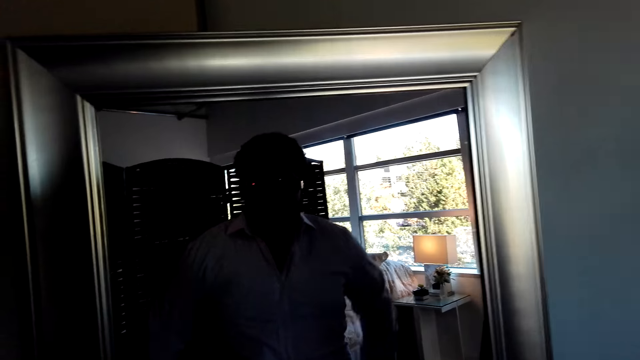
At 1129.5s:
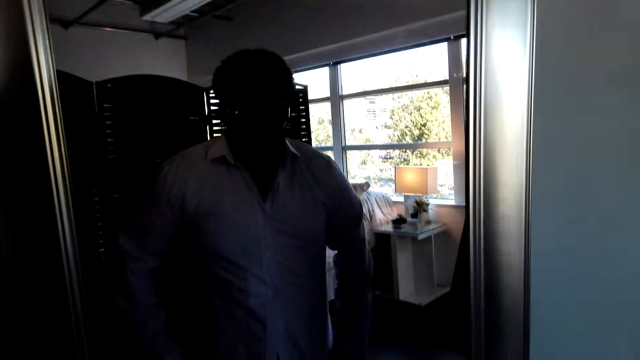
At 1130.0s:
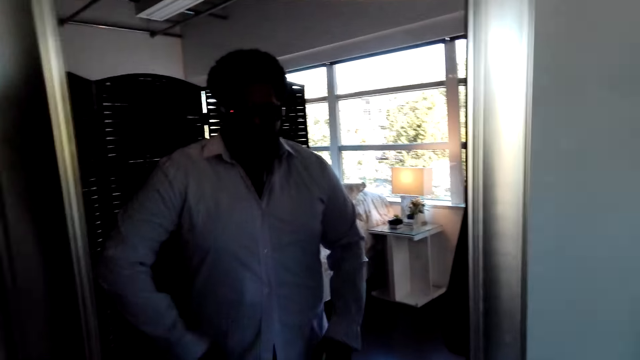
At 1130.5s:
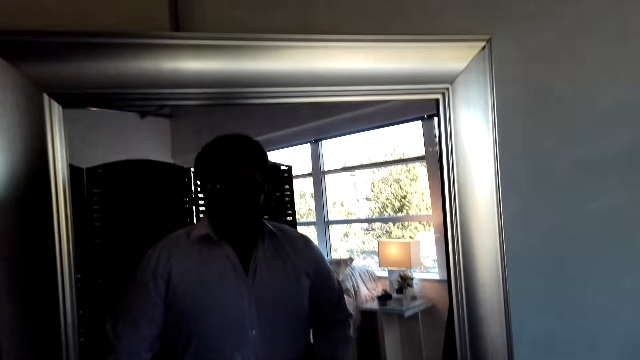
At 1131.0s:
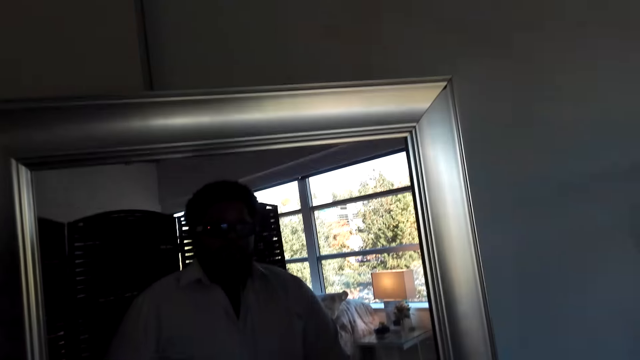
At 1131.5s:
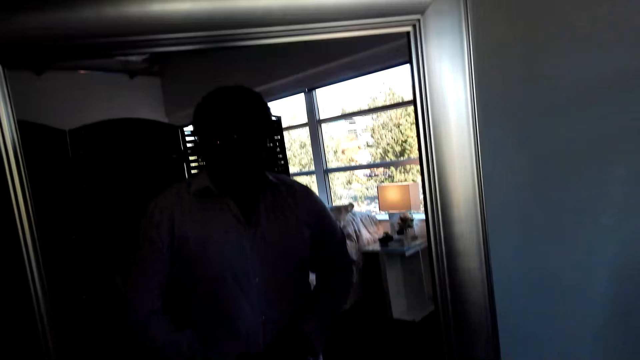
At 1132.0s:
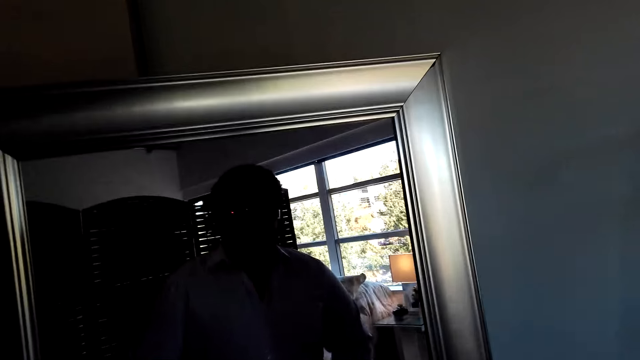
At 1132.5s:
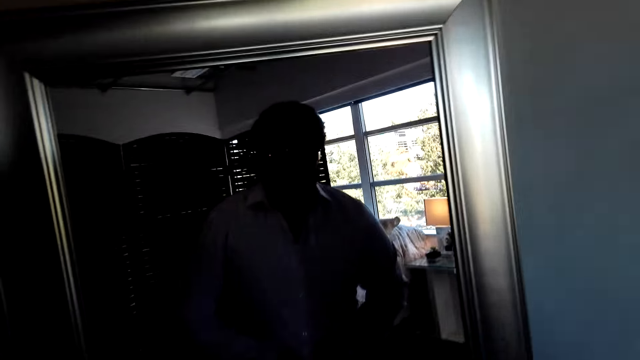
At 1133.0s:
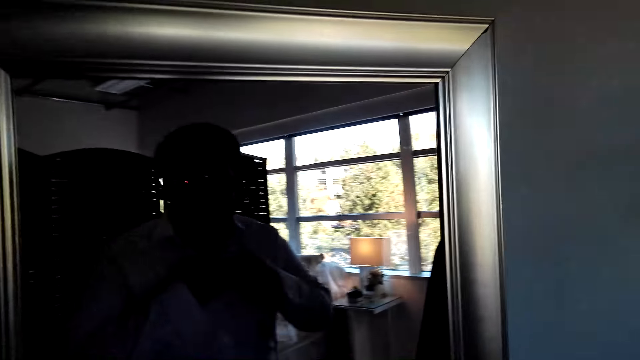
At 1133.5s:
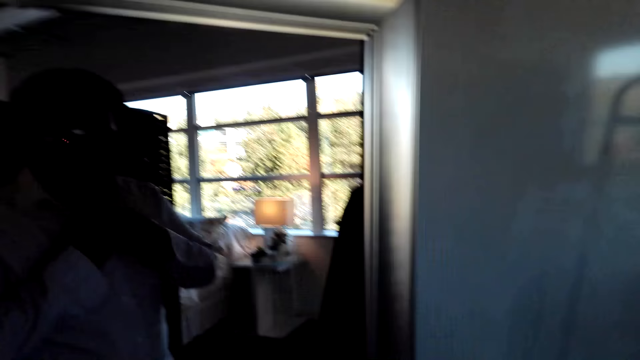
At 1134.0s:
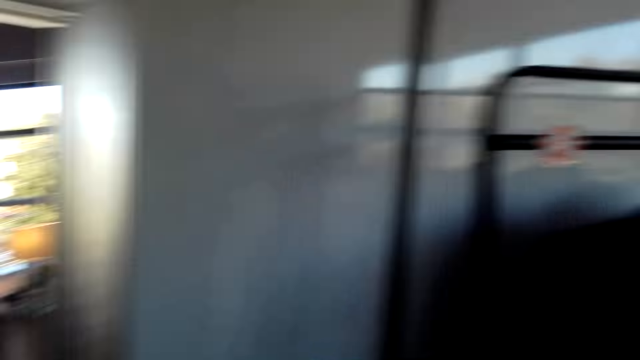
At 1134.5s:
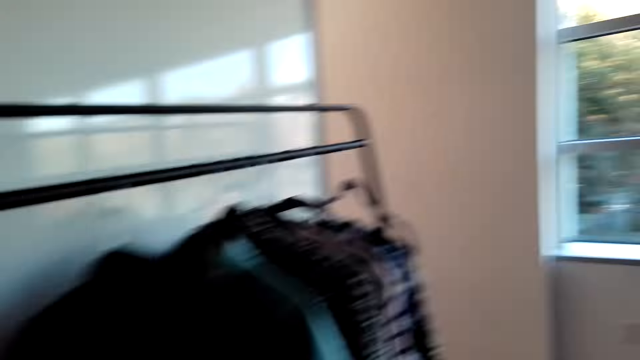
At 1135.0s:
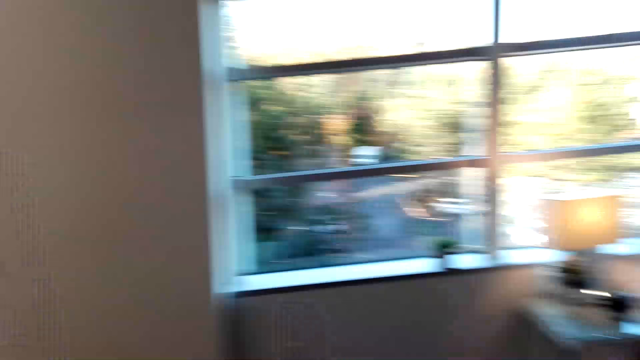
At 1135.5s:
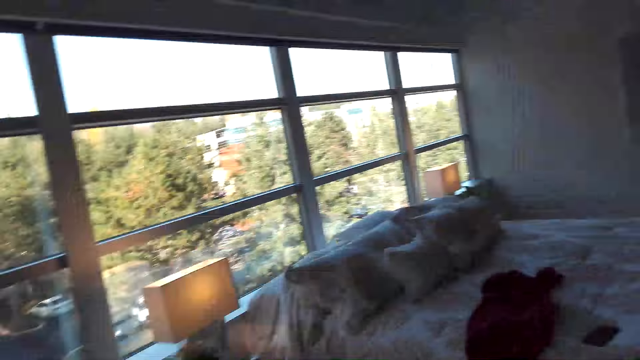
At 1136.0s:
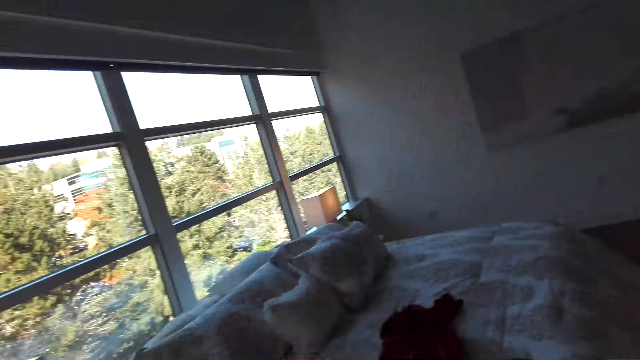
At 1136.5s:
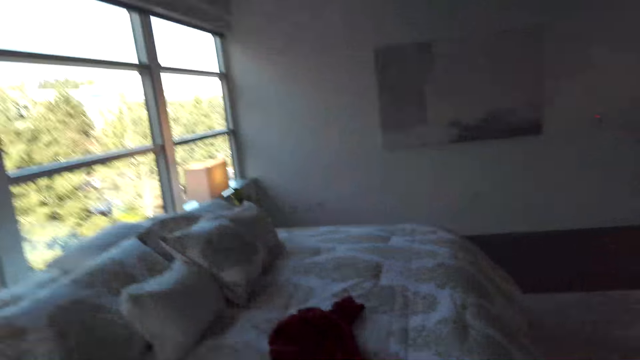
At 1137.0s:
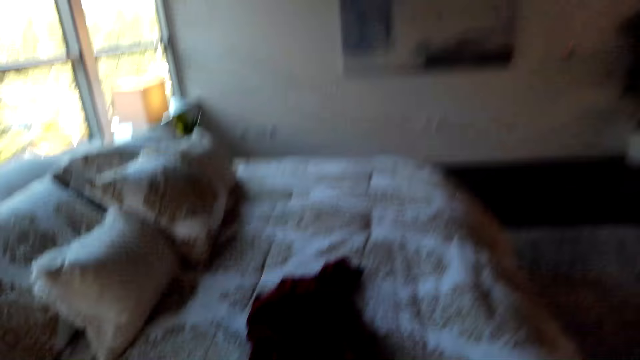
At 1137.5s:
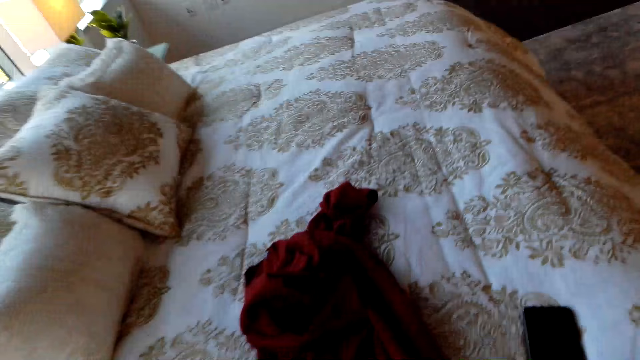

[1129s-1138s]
The camera wearer walks. They look around the room.

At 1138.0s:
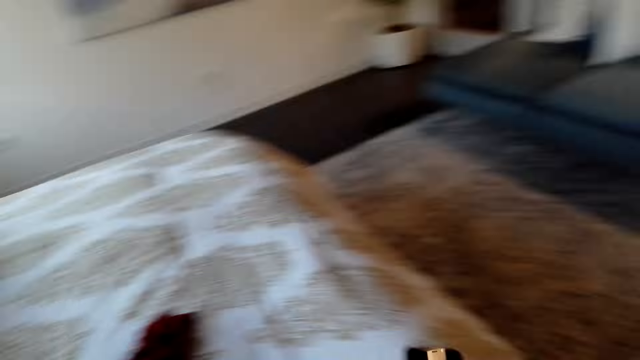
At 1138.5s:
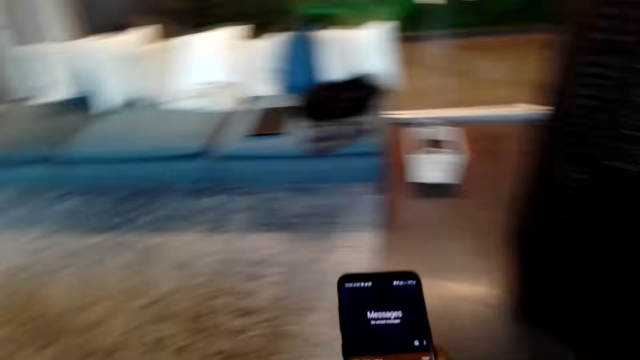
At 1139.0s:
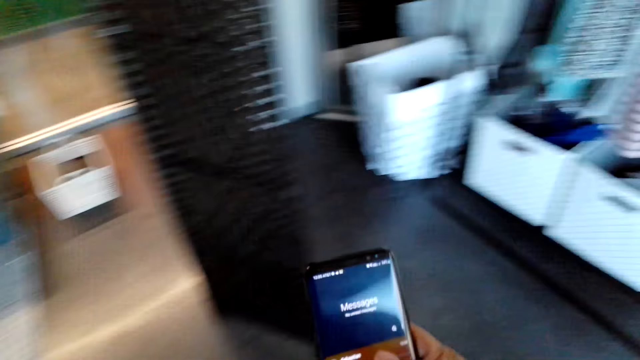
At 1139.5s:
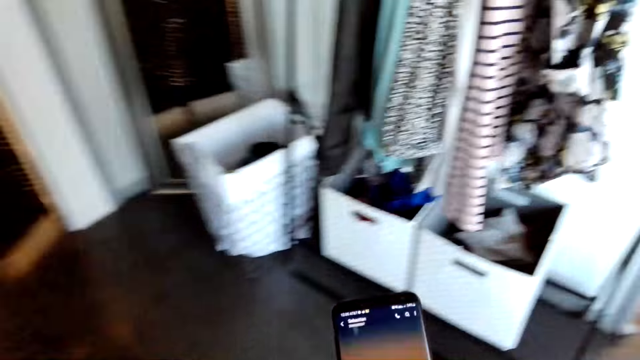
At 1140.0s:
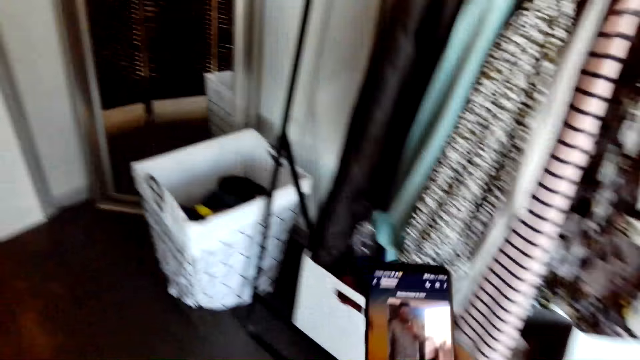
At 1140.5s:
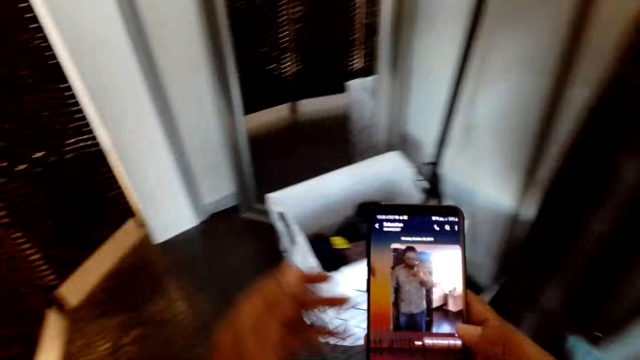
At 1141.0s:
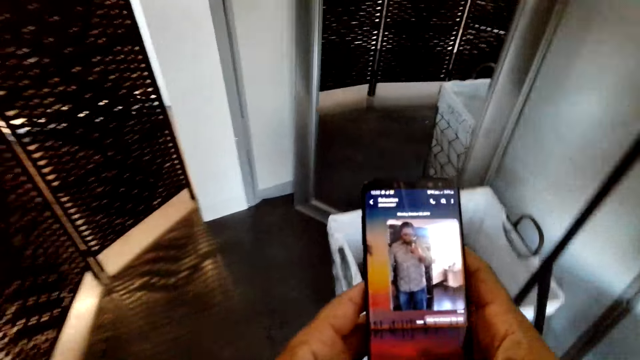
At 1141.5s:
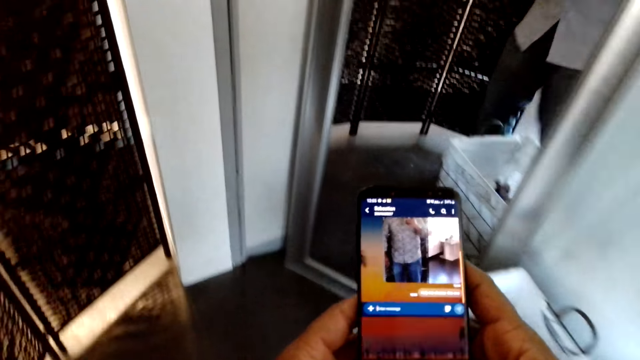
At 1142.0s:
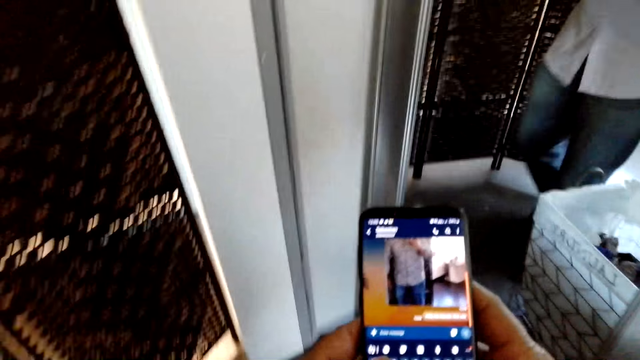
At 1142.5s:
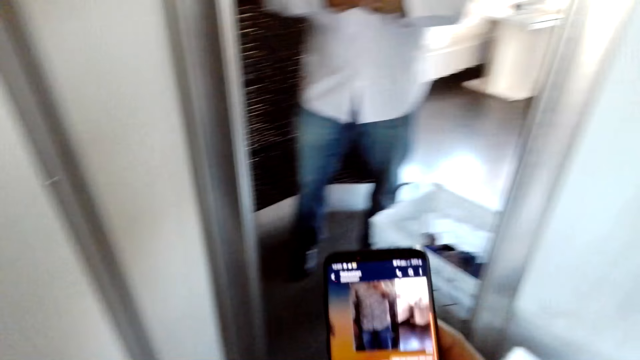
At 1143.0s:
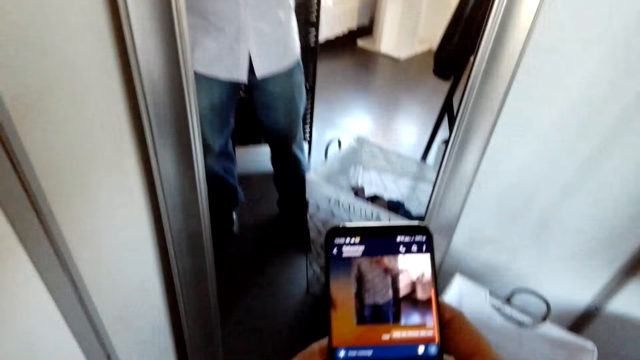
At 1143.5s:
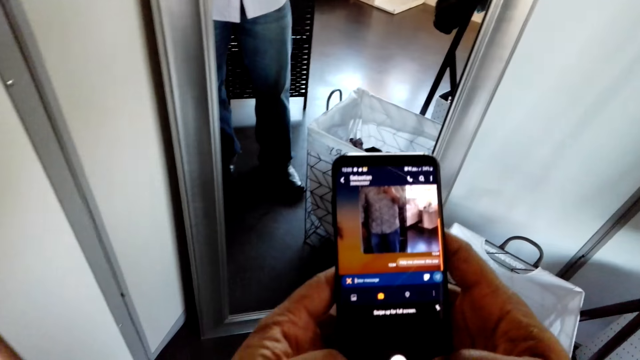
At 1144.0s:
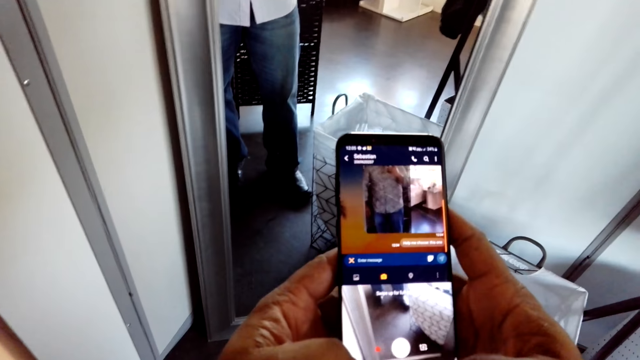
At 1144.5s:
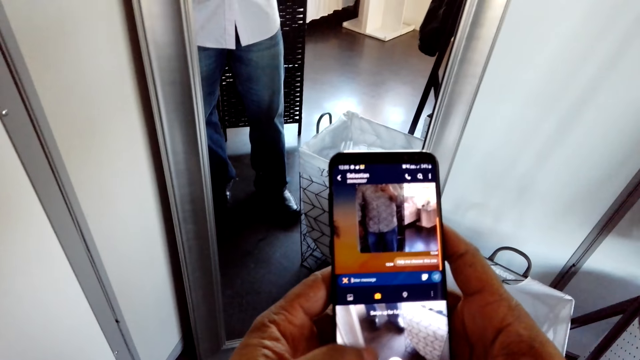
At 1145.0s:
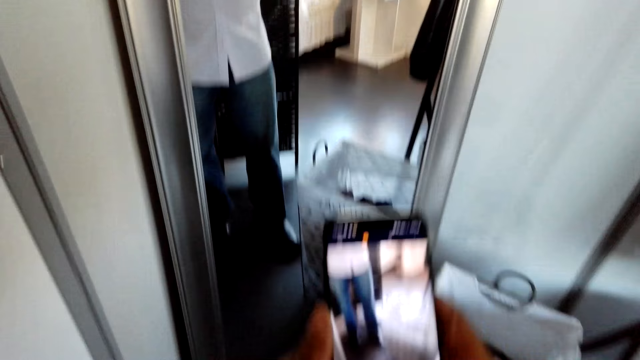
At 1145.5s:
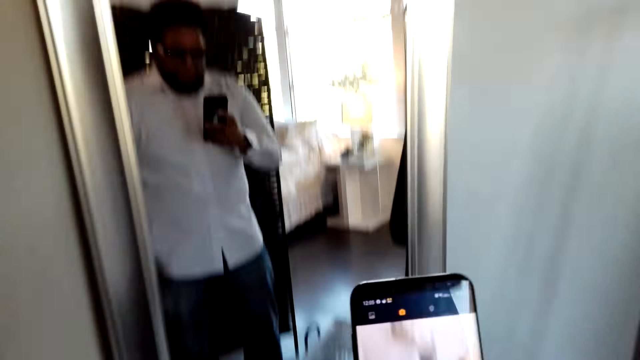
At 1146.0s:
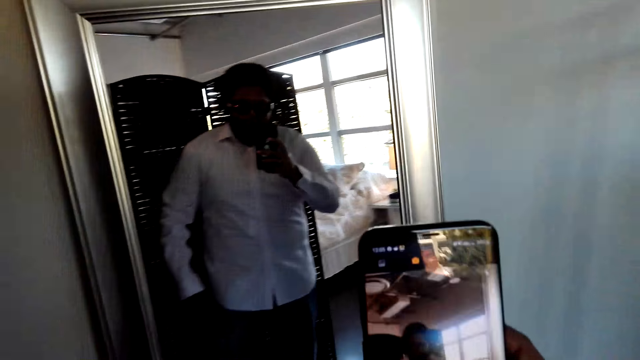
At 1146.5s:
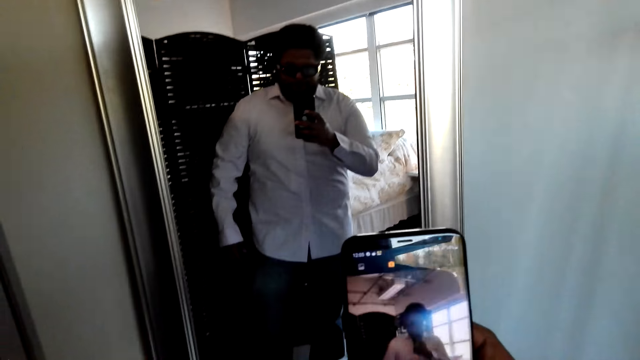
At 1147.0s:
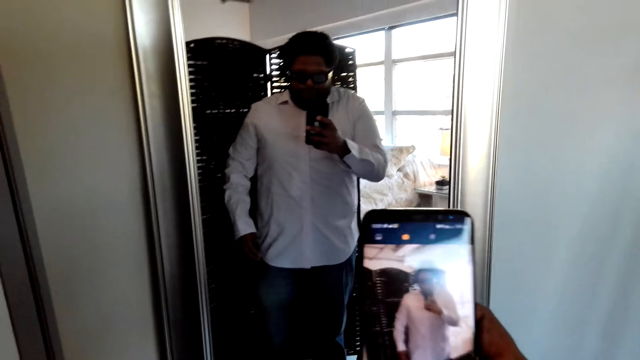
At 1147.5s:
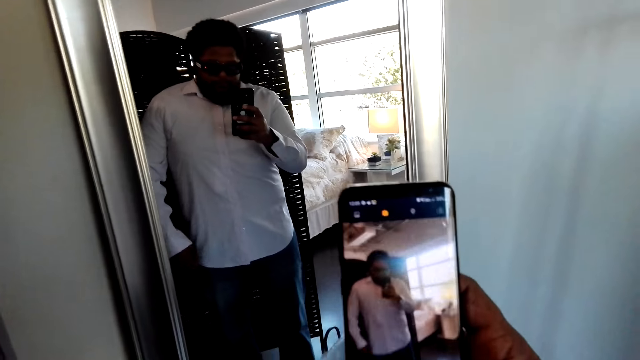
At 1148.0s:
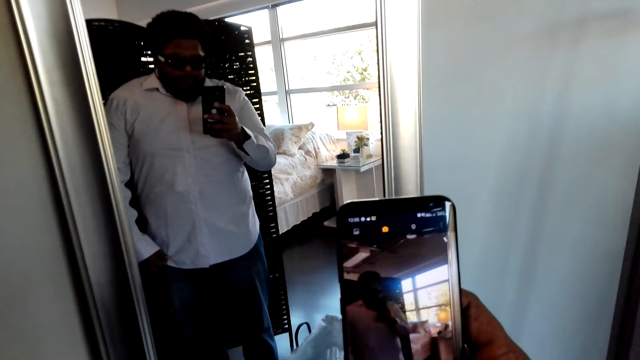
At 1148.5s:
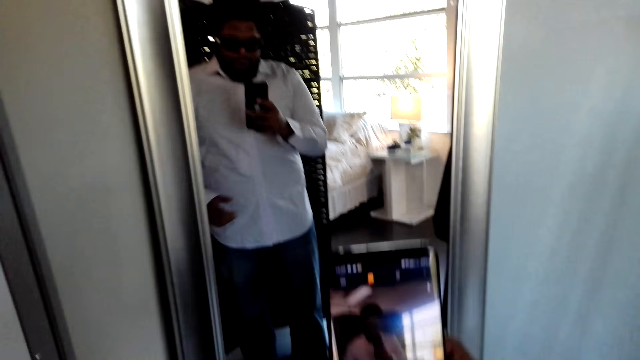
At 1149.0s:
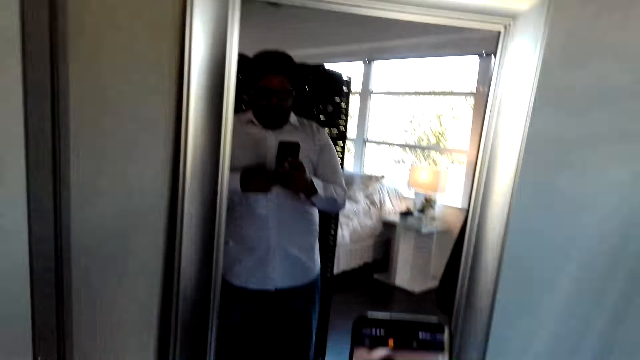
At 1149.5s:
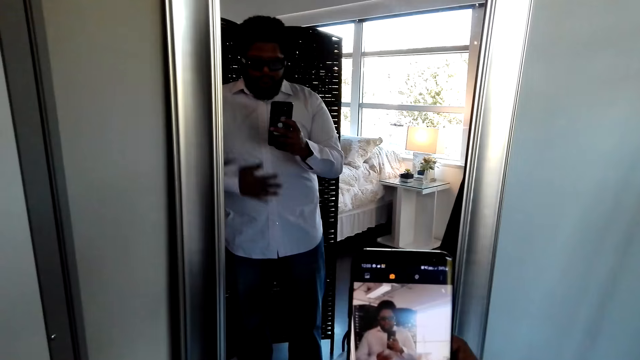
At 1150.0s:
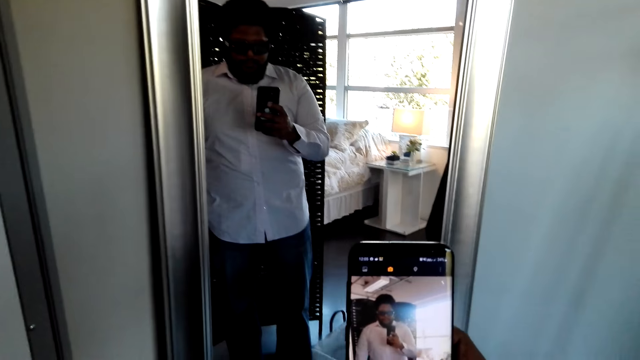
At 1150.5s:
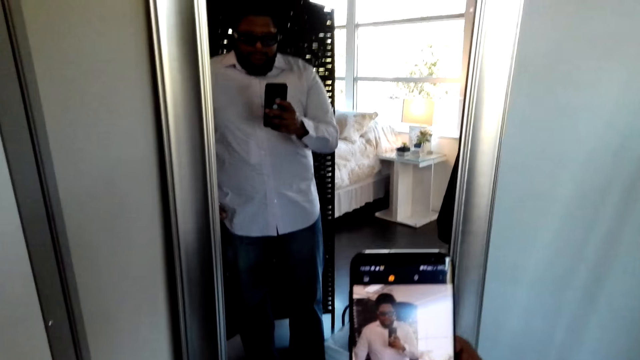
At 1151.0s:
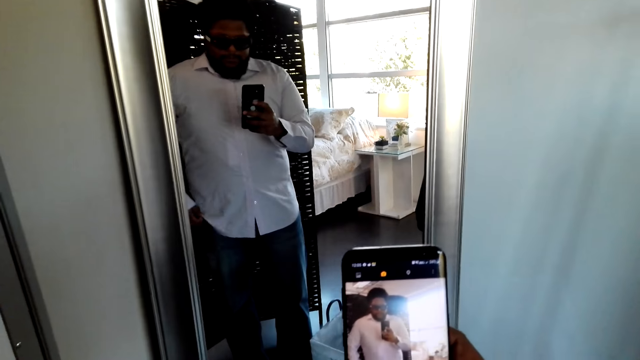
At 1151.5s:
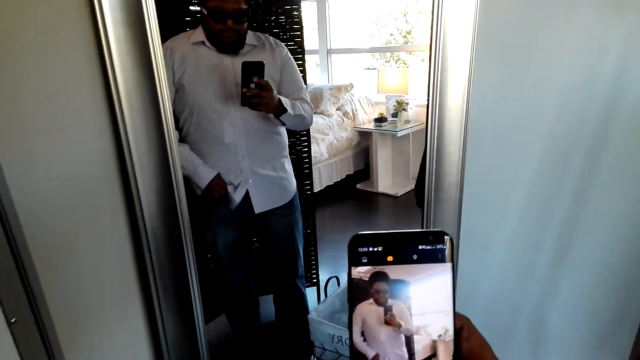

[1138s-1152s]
The camera wearer picks up the phone on the bed. He walks. He operates on his phone. He operates the phone. He takes a photo of himself with the phone camera.
